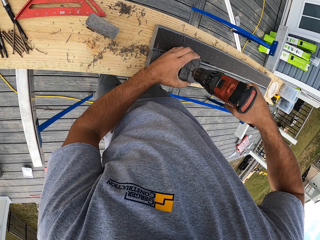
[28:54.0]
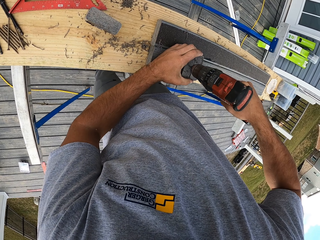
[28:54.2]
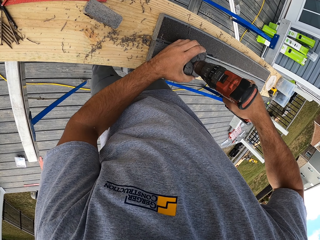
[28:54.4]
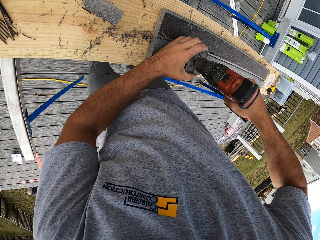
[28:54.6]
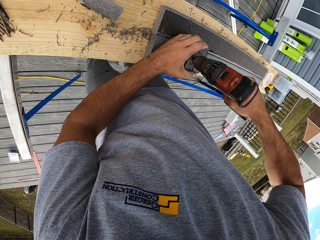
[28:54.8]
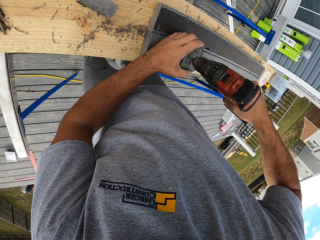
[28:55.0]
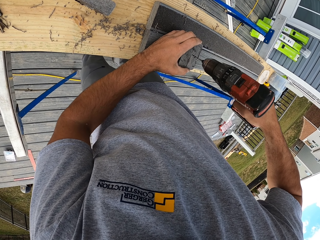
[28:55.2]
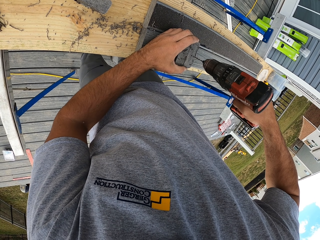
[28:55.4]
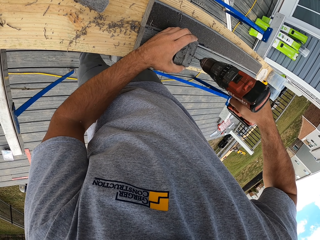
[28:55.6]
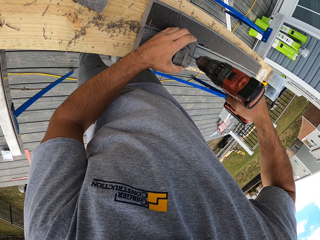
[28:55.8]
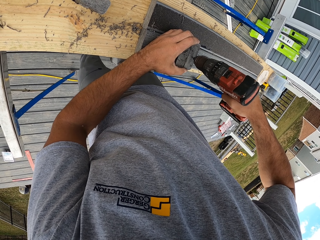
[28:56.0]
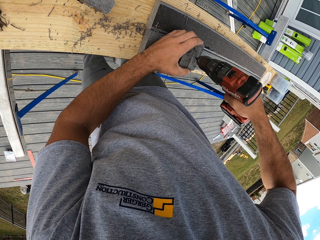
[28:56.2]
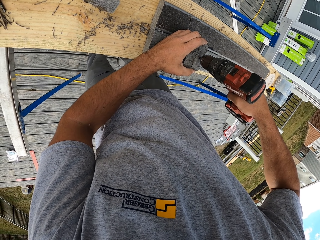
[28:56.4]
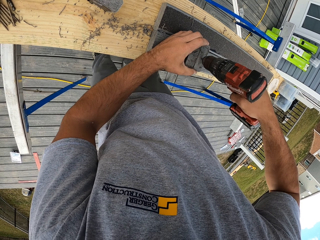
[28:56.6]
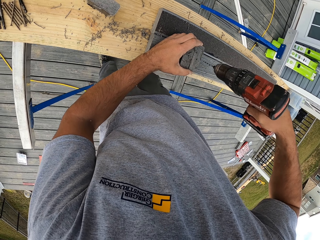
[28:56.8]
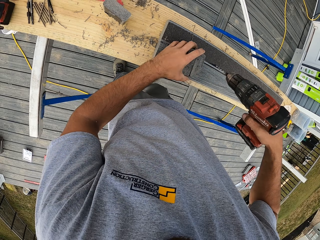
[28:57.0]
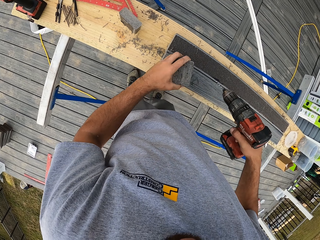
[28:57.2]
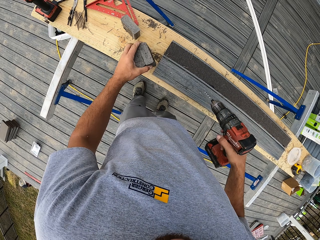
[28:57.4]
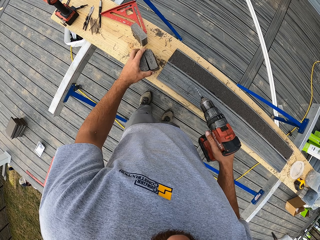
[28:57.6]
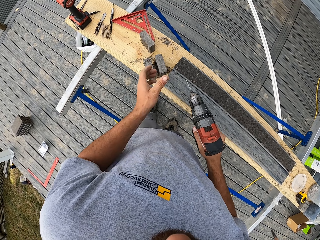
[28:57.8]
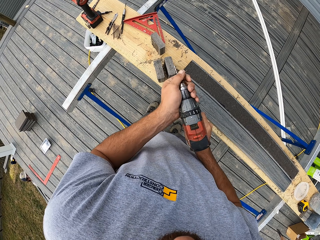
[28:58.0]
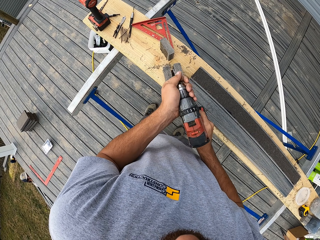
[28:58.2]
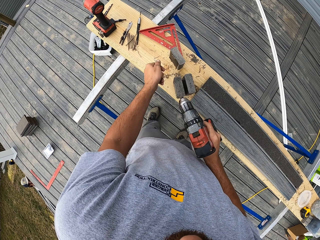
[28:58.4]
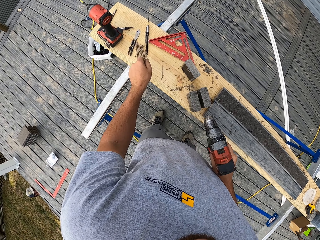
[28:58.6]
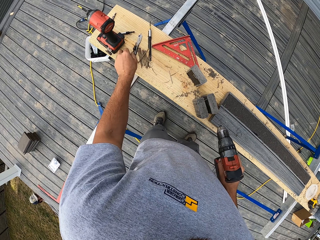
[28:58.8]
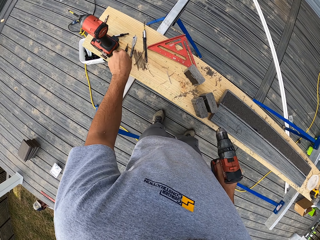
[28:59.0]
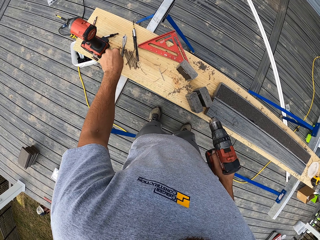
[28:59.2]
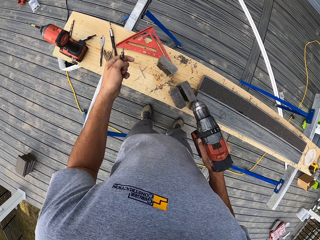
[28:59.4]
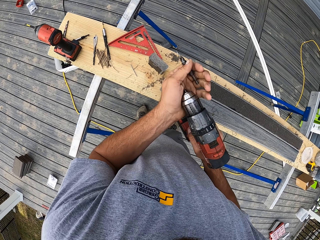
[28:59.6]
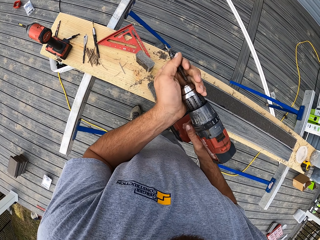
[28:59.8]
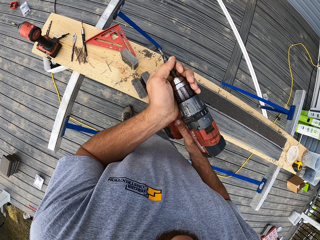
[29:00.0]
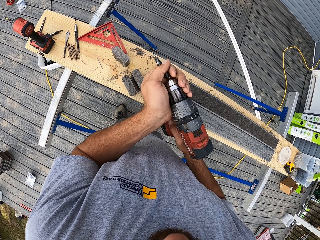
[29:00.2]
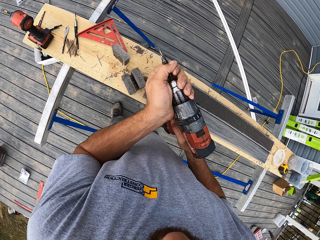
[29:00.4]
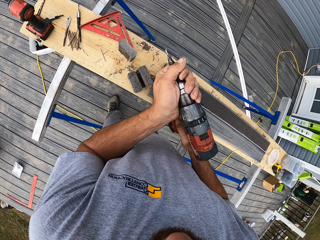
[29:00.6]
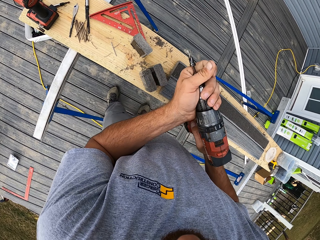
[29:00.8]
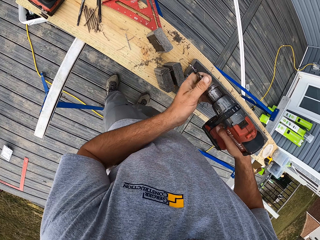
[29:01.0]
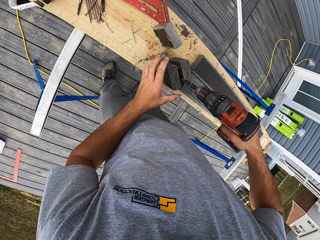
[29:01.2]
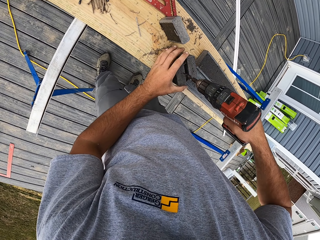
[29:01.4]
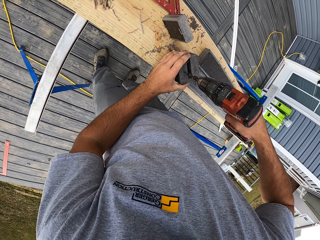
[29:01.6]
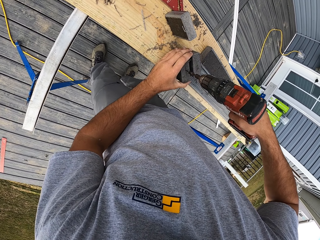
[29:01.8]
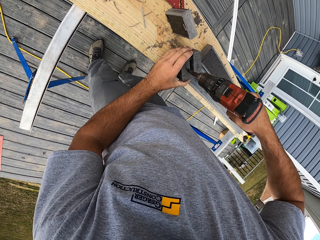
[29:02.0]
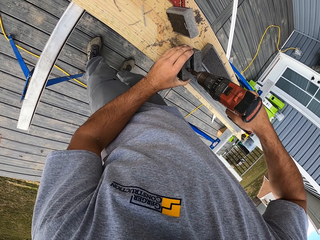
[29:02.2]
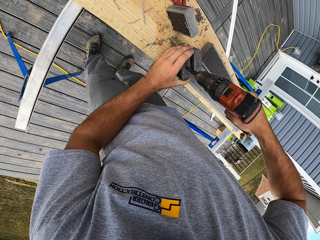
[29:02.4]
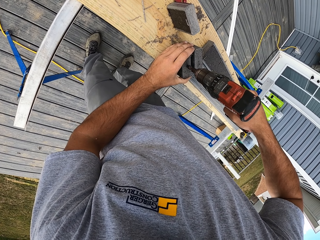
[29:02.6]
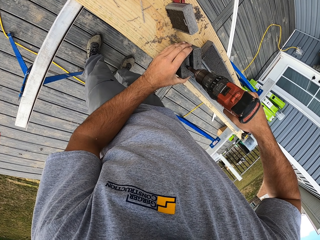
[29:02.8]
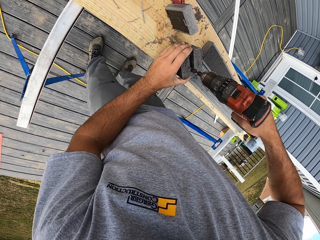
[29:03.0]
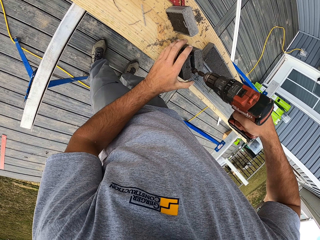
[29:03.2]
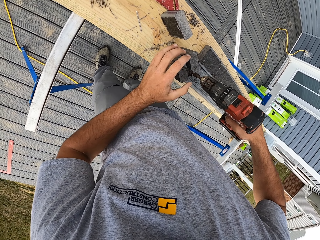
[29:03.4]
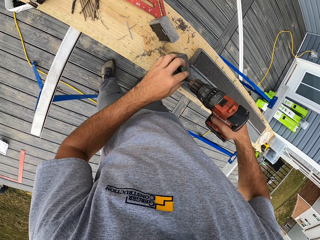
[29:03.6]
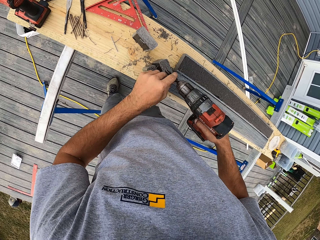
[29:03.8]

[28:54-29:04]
The camera wearer drills the rail. They place the rail down, lift the drill up. They change a drill bit. They remove the bit, put in the bit. They drill the rail.

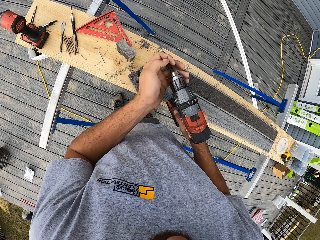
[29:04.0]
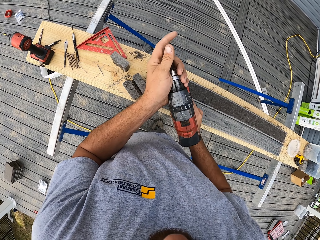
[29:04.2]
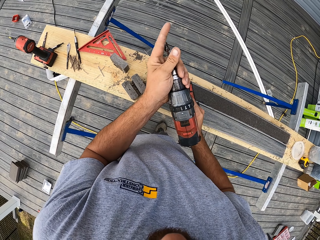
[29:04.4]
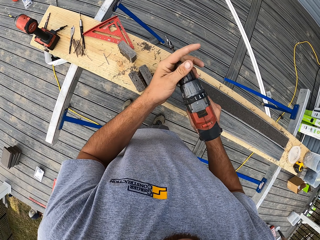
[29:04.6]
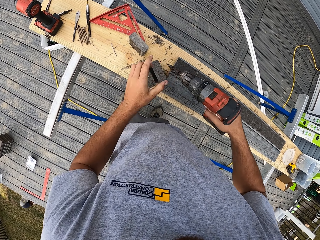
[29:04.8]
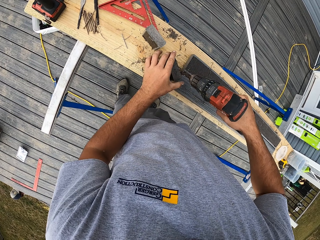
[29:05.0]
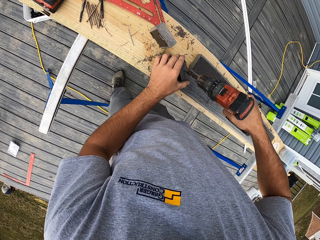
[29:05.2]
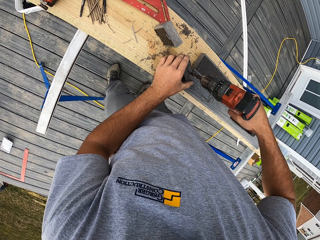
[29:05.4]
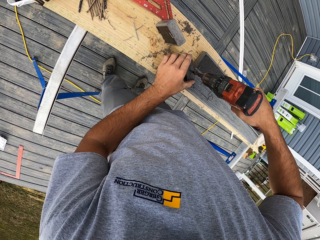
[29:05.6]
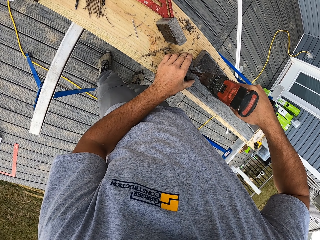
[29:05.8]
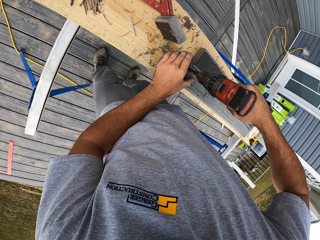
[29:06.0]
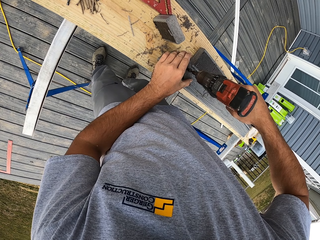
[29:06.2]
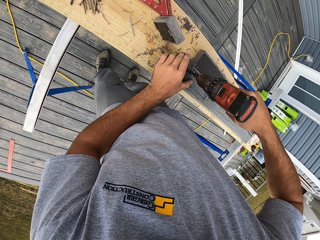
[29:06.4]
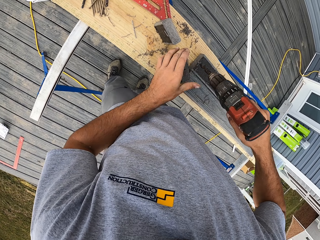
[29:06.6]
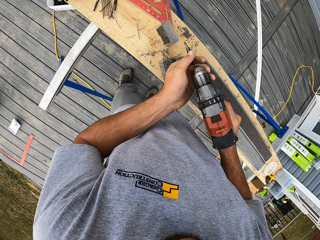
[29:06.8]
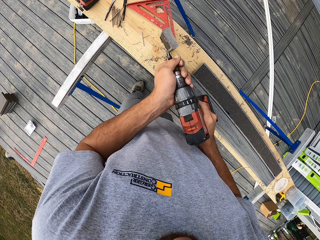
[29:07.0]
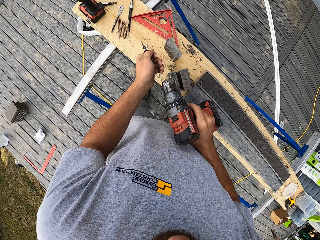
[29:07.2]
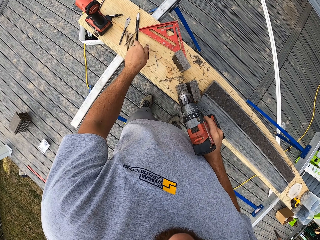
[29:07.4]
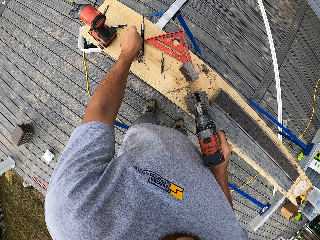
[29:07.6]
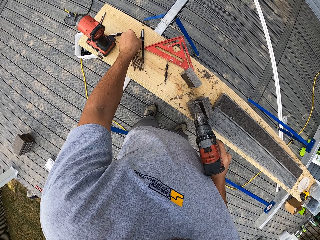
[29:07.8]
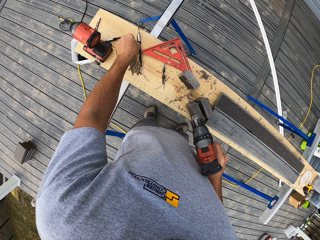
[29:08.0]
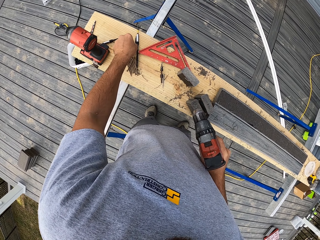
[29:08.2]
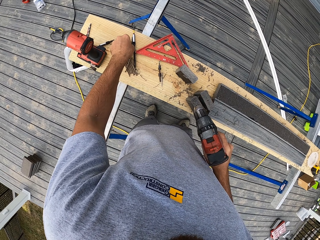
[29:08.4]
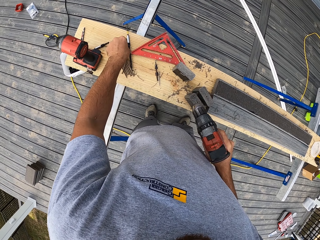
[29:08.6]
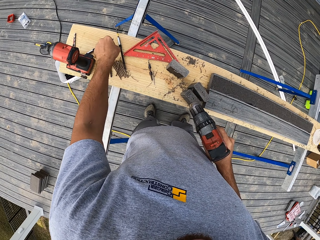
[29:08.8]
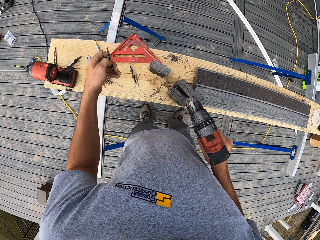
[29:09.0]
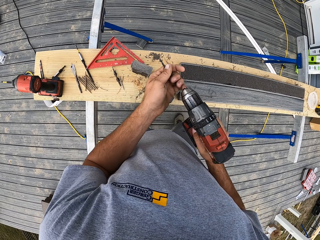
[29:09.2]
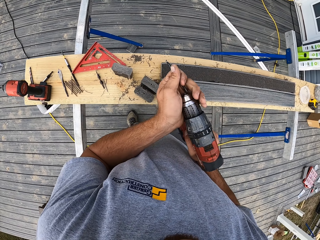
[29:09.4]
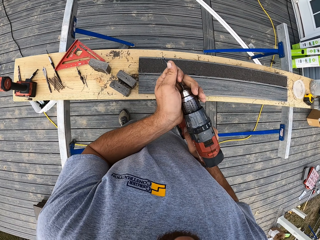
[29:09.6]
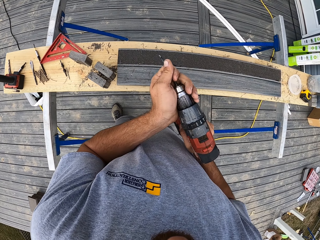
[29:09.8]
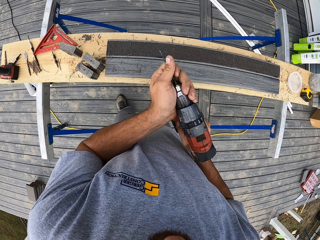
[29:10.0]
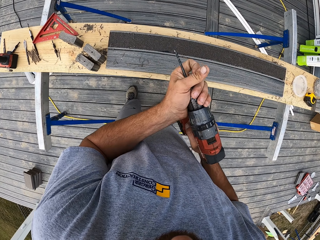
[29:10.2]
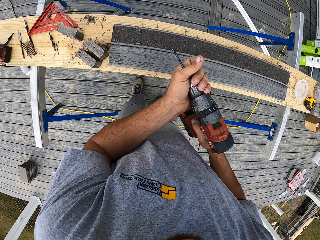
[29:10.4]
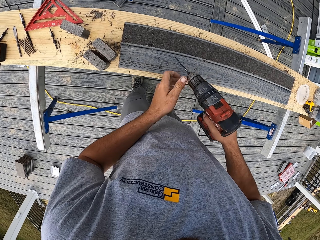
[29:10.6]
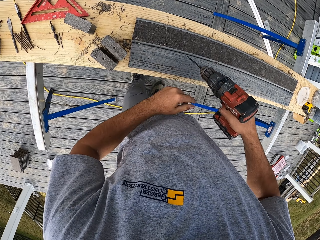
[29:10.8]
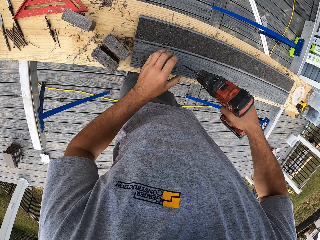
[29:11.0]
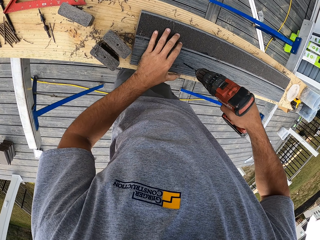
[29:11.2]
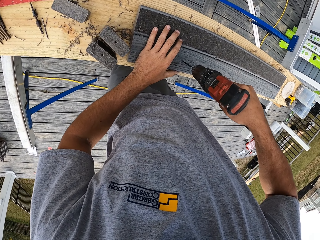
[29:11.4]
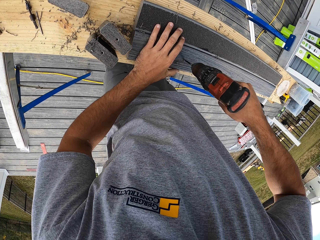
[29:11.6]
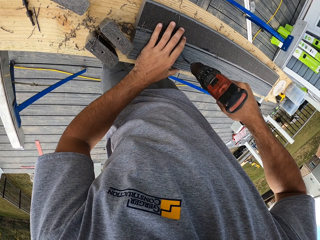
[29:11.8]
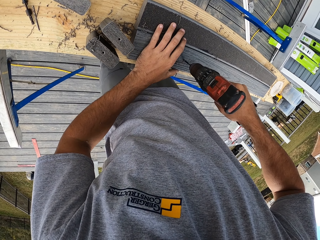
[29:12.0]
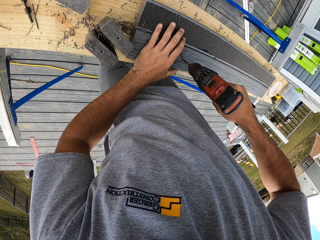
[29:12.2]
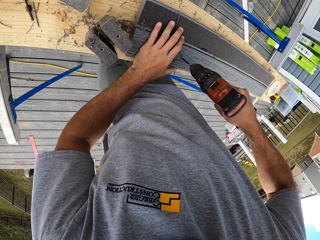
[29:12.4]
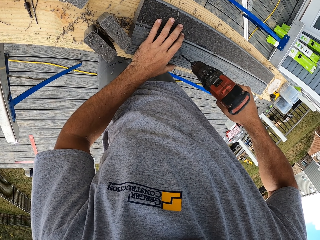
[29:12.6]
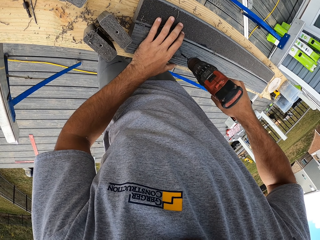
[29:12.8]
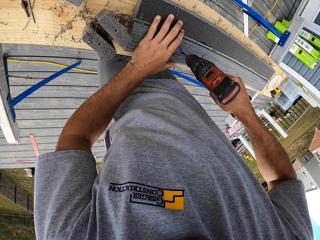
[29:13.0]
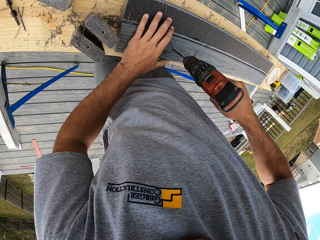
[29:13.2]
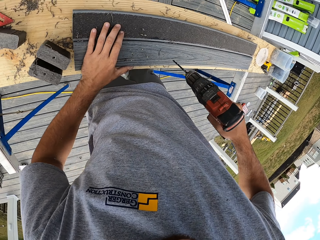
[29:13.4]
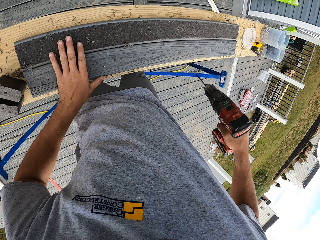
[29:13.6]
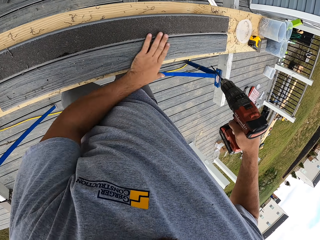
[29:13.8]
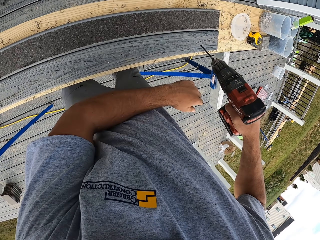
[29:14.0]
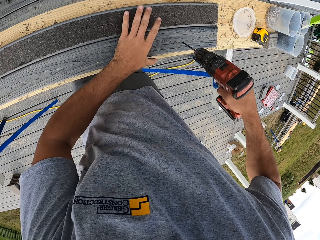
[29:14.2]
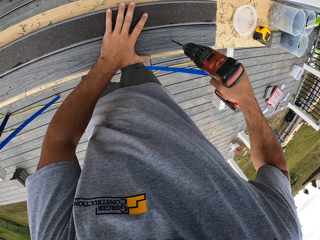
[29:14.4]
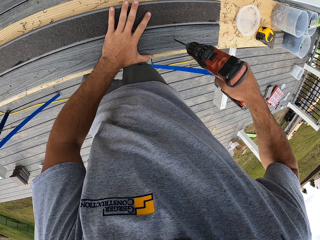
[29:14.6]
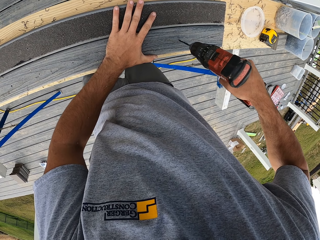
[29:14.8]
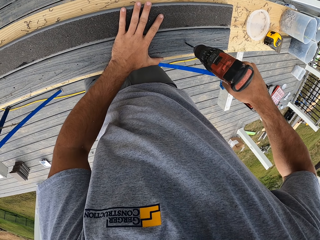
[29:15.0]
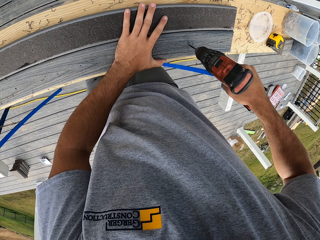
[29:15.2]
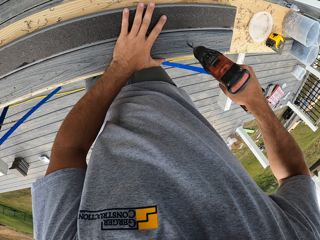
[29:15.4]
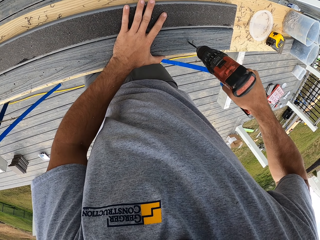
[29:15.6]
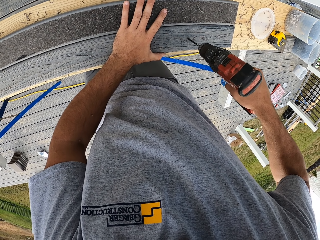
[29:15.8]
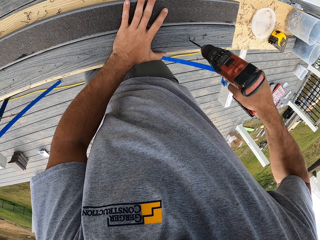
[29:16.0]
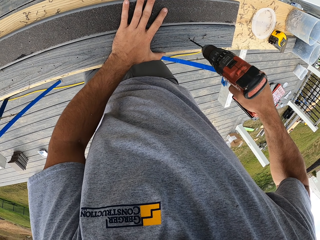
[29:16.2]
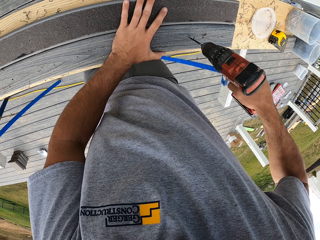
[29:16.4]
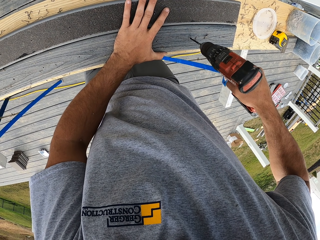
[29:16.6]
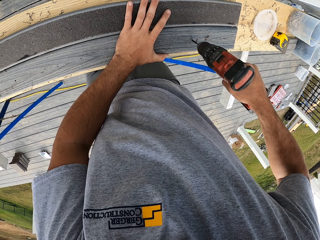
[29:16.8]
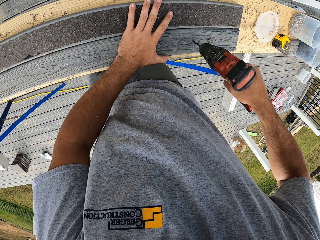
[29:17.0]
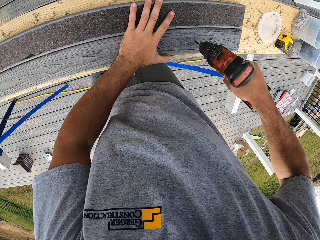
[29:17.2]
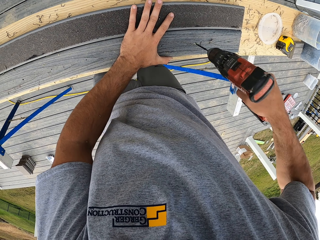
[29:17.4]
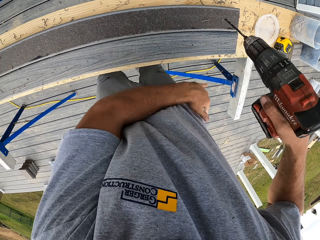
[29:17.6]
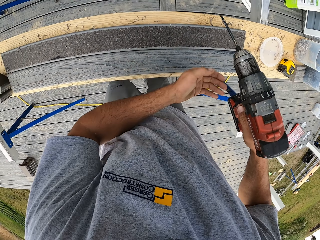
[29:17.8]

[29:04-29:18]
The camera wearer lifts the drill up. They drill the rail. They lift up the drill. They remove the bit, put in the bit. They make a drill bit. They hold the rail, drill the rail. They lift up the drill. They hold the rail, drill the rail.
